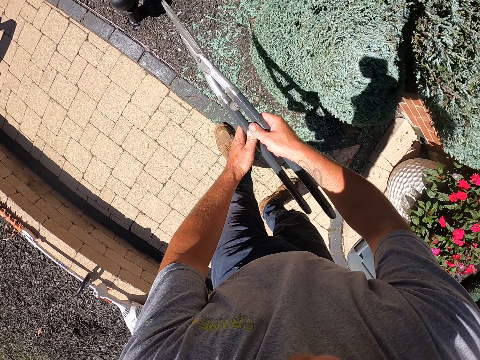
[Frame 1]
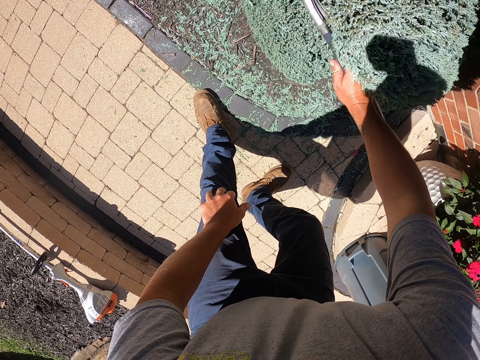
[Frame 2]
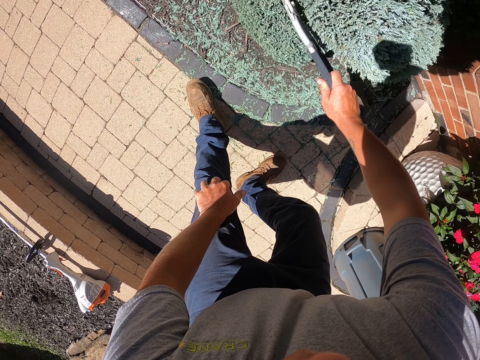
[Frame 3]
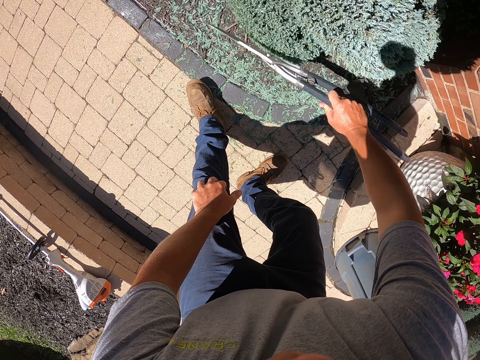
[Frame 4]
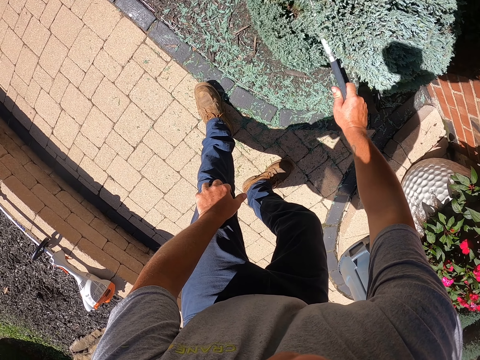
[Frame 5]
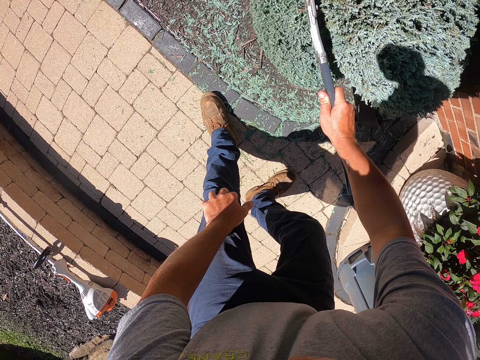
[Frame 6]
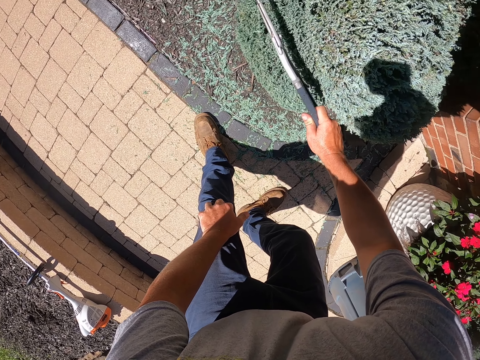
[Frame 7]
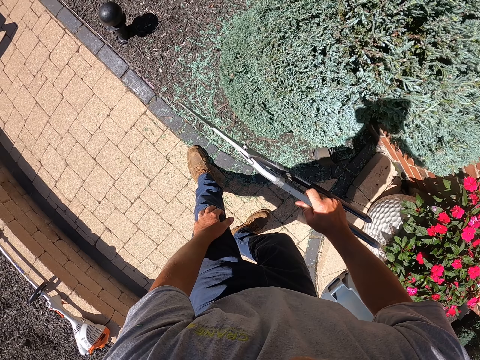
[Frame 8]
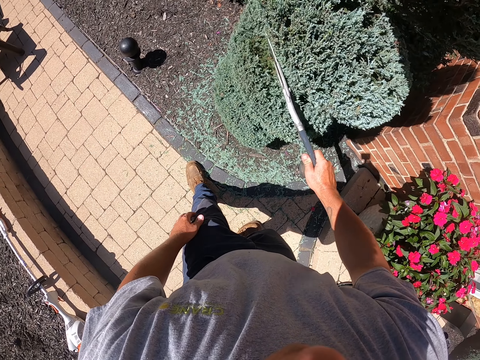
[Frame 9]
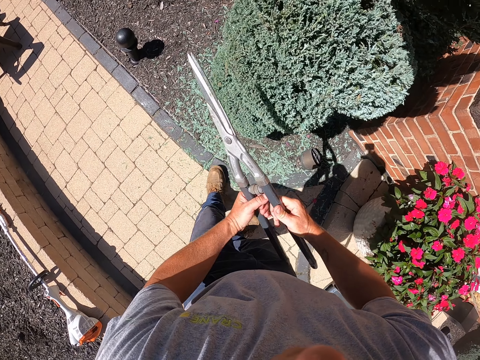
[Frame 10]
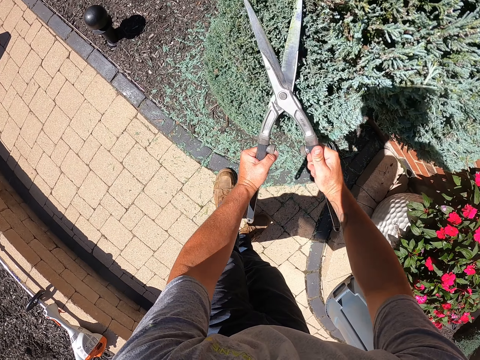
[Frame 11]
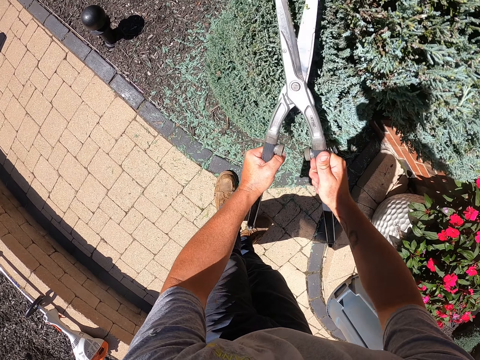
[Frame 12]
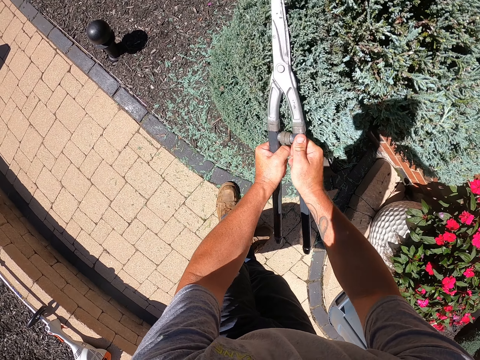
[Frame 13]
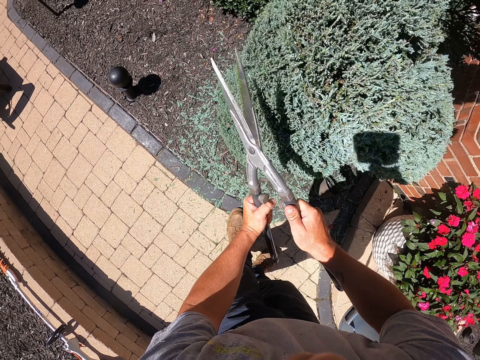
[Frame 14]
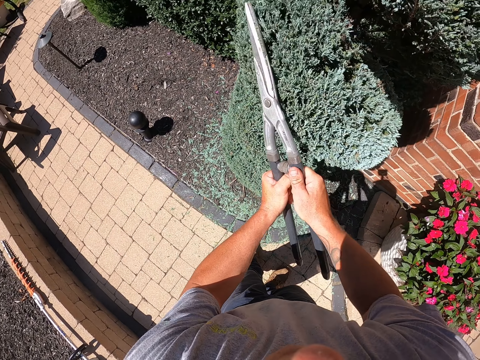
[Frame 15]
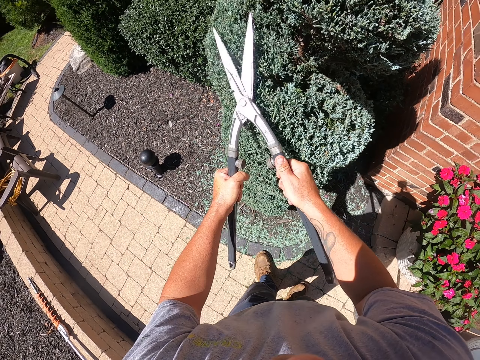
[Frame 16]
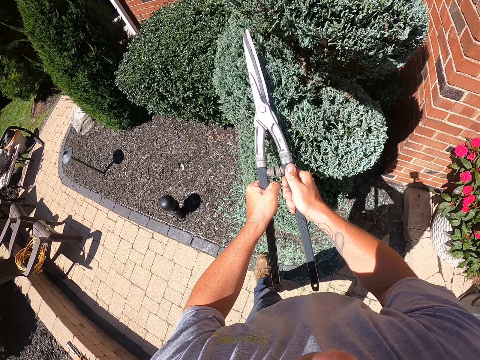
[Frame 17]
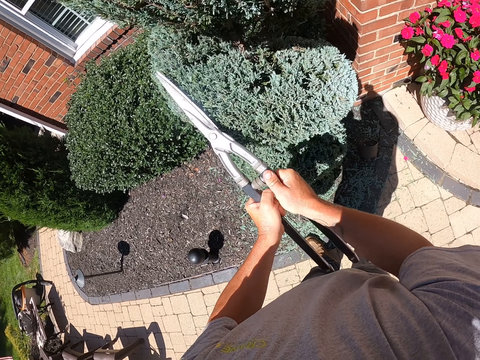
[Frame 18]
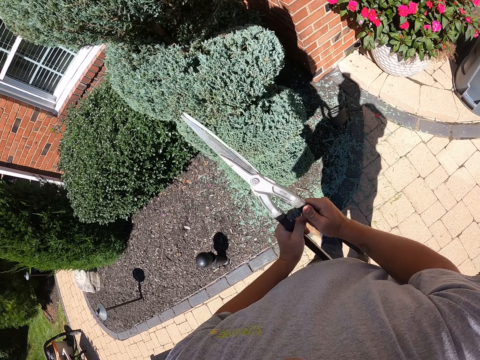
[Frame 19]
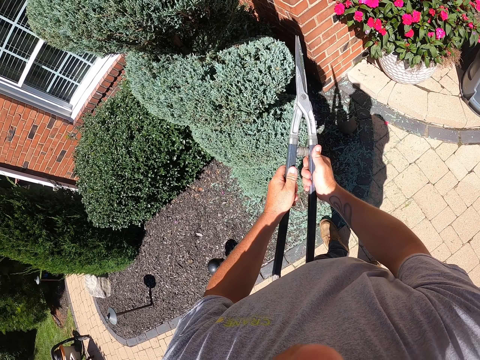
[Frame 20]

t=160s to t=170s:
The camera wearer shakes the plant with the shears. They rub the flower with the lopper. They trim the flower using the lopper.

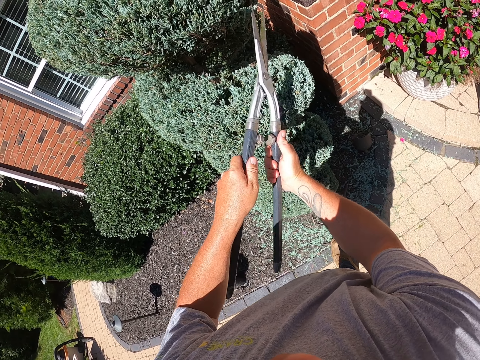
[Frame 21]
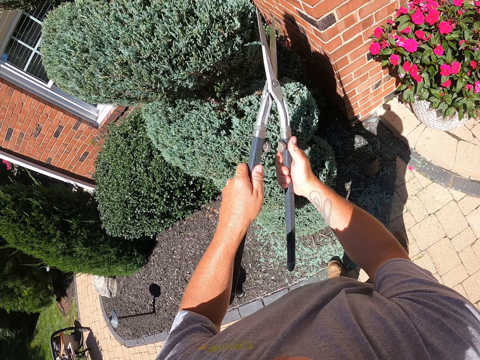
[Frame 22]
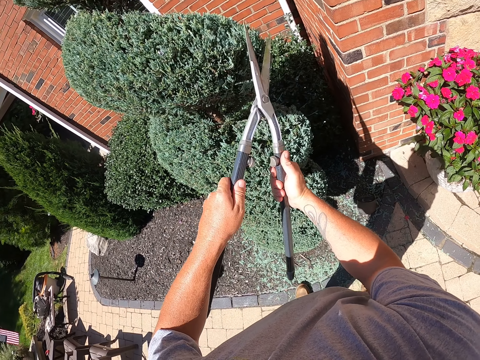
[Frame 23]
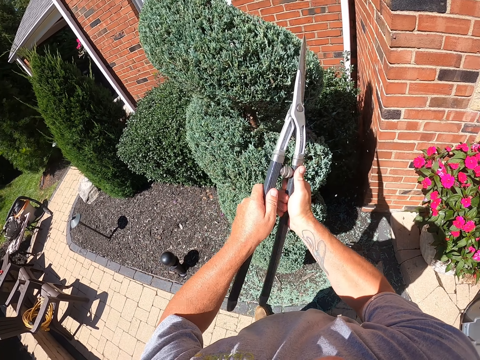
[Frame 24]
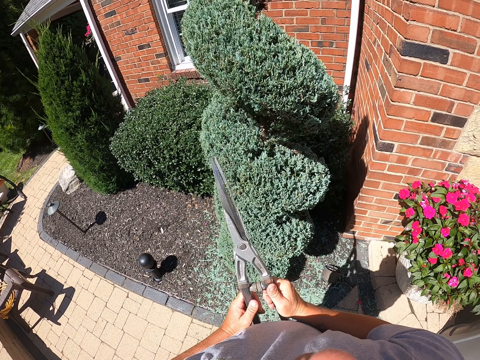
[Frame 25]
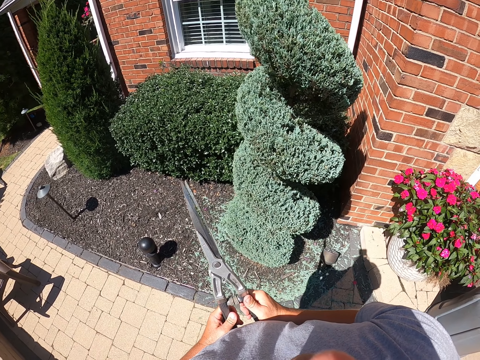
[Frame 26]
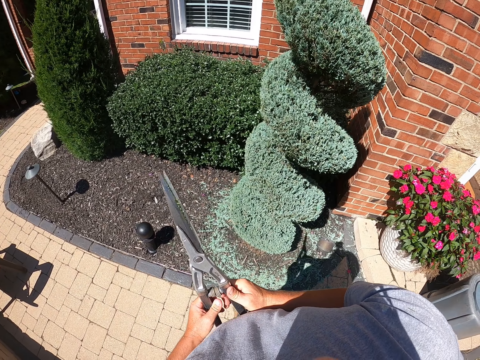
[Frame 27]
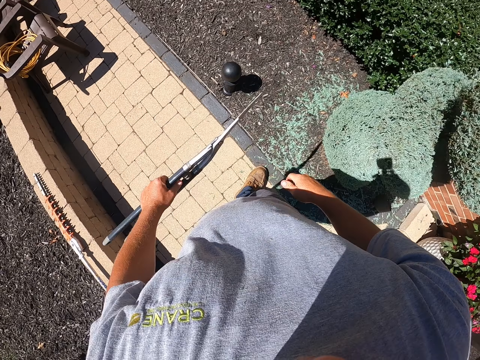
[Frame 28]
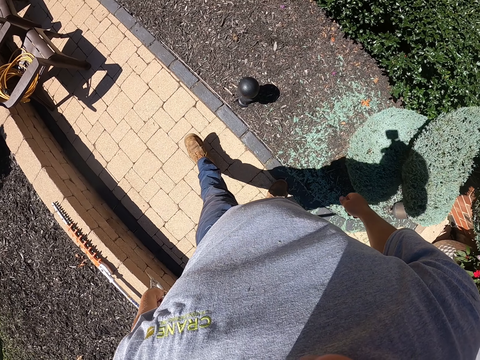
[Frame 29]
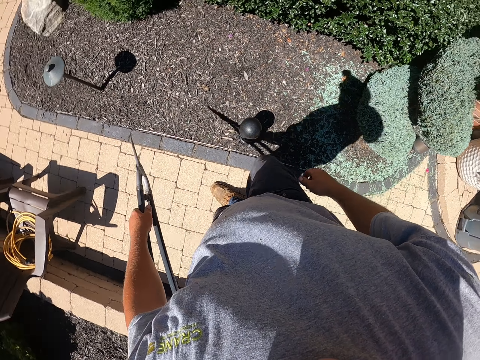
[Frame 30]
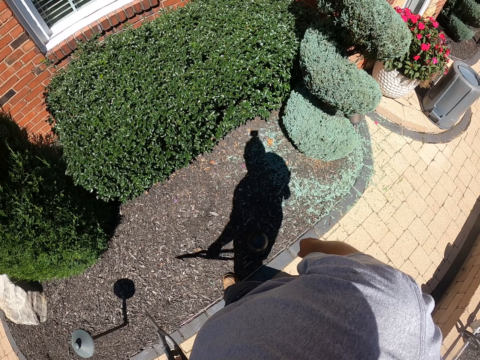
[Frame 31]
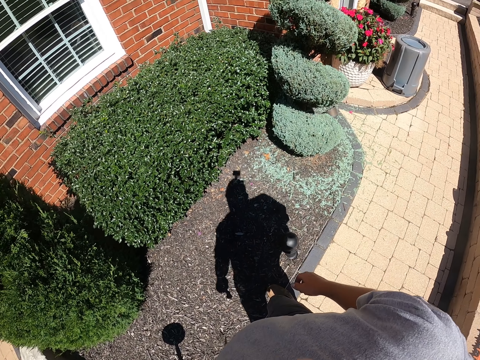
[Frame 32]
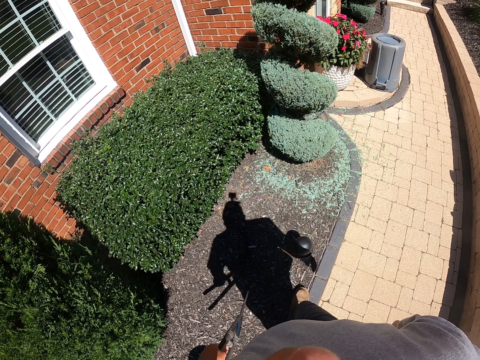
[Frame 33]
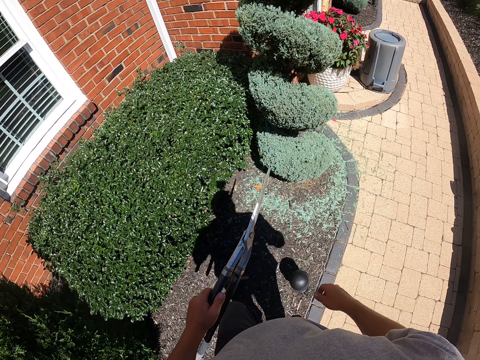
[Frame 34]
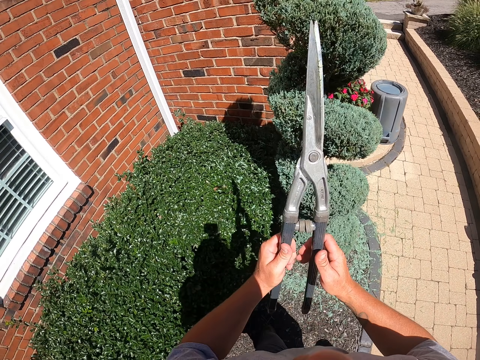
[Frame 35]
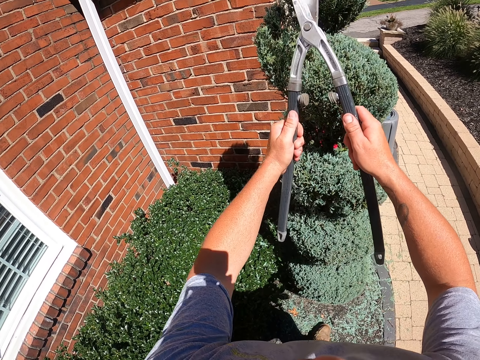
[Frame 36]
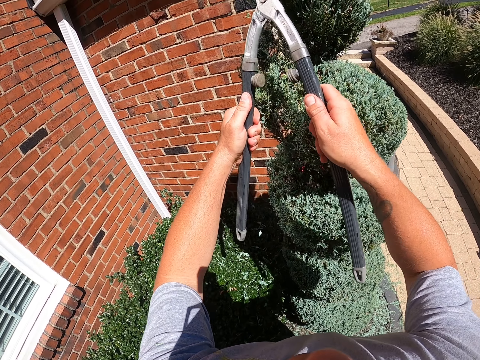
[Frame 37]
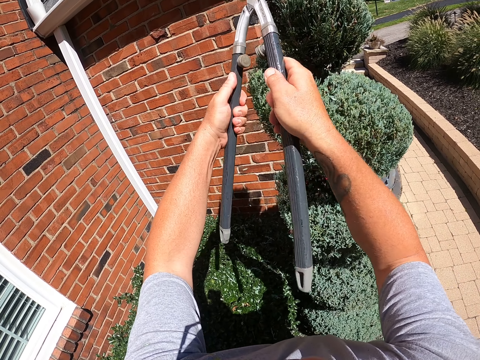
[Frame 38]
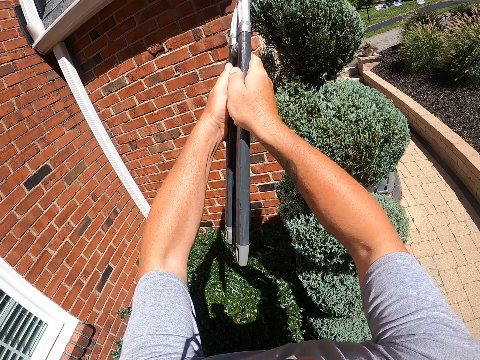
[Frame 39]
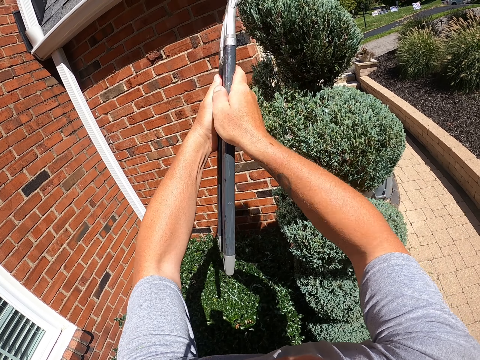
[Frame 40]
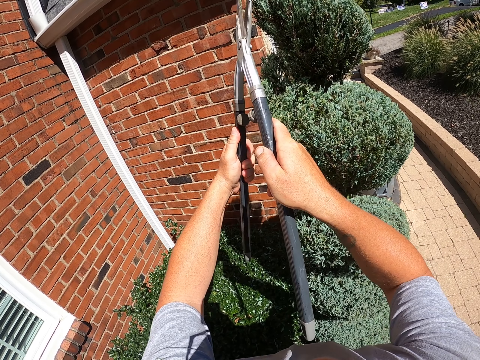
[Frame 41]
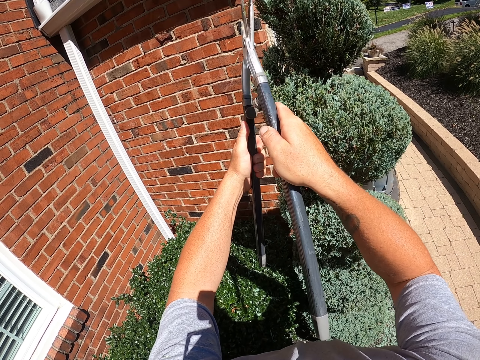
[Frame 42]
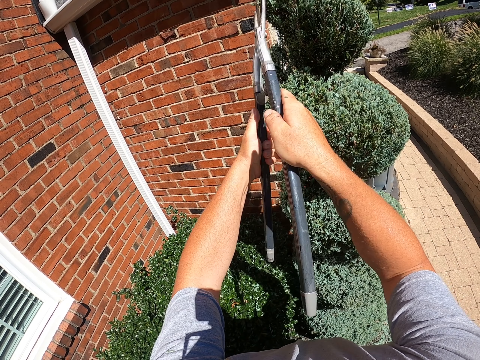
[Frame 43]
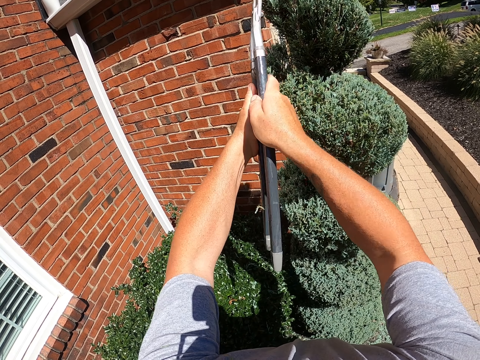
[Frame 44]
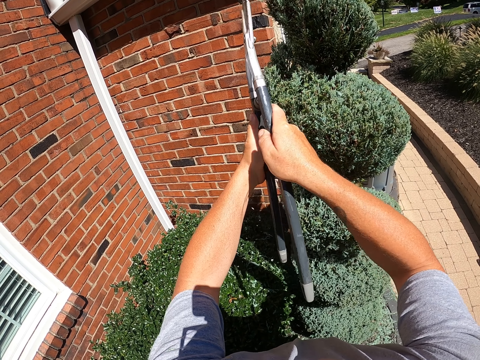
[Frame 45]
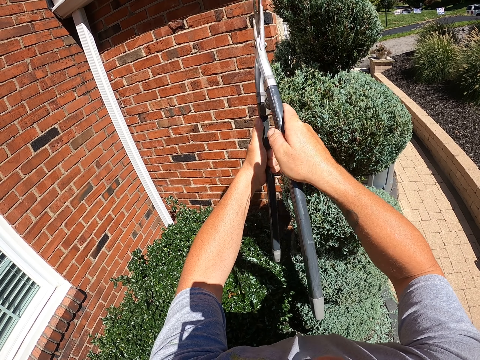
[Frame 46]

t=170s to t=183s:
The camera wearer walks two steps away to check where they have trimmed. They walk back to the flowers and trim the flower using the lopper.

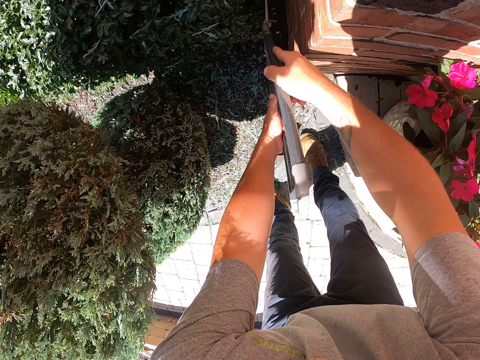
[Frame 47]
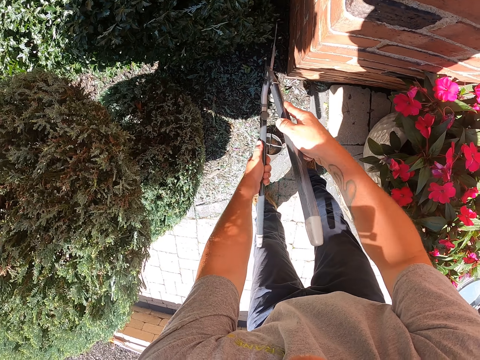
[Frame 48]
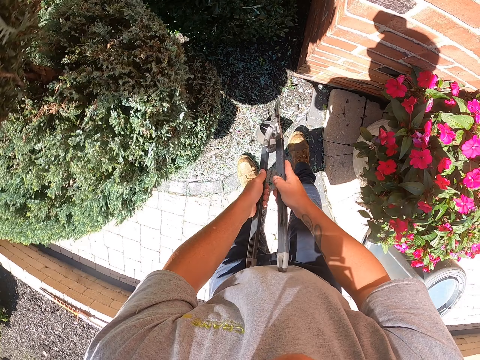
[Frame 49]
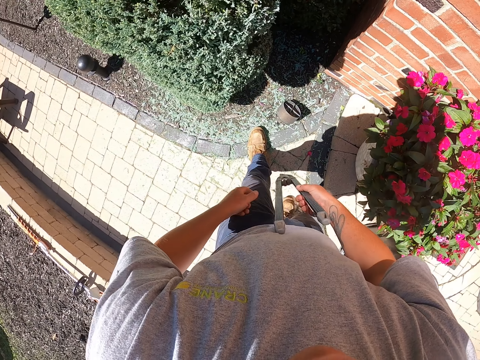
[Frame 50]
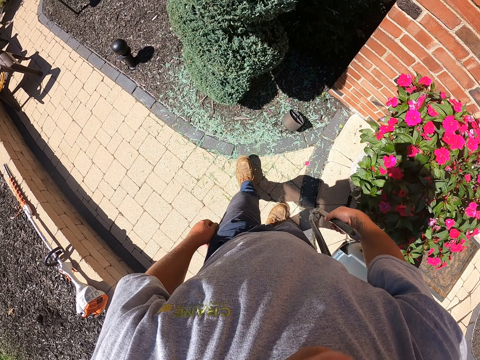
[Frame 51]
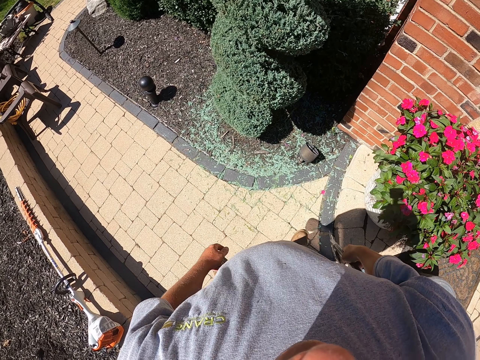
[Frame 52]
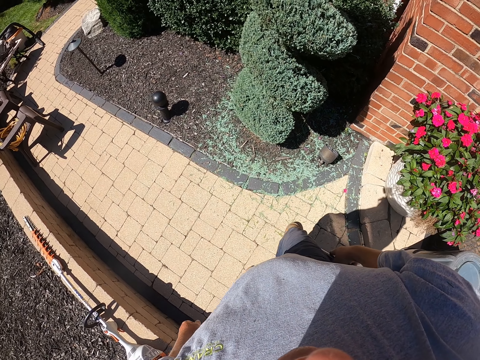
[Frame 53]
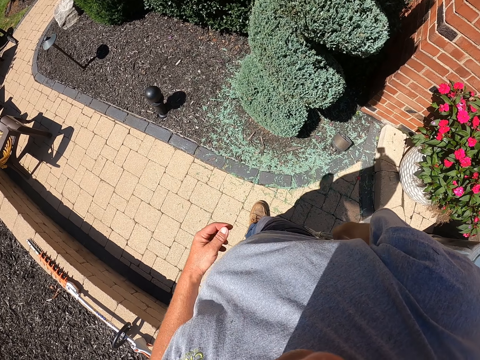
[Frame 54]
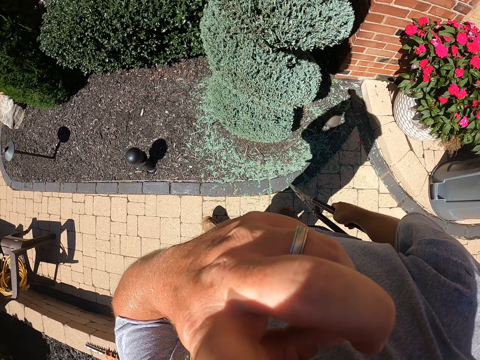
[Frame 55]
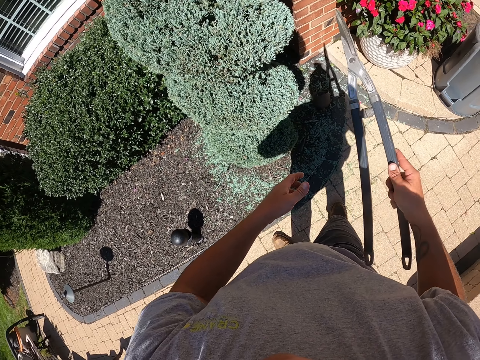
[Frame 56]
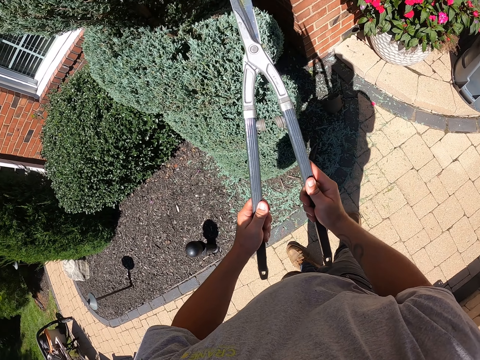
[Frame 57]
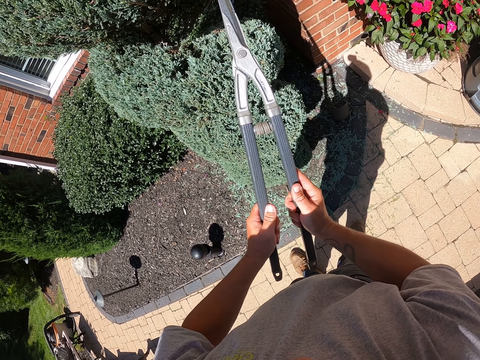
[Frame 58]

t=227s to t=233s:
The camera wearer walks back checking where they have trimmed. They pause to trim and touch the nose.
